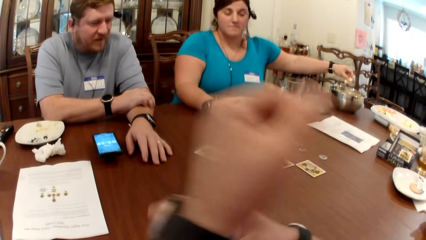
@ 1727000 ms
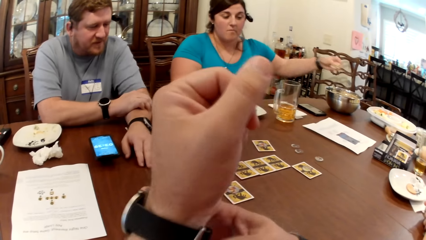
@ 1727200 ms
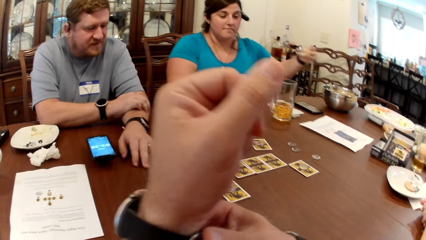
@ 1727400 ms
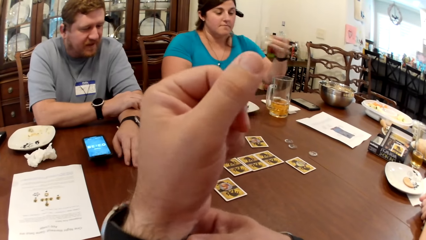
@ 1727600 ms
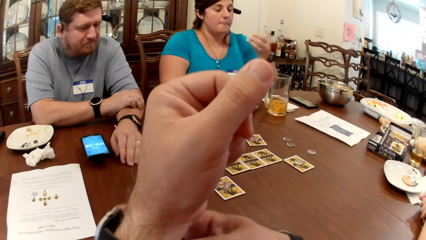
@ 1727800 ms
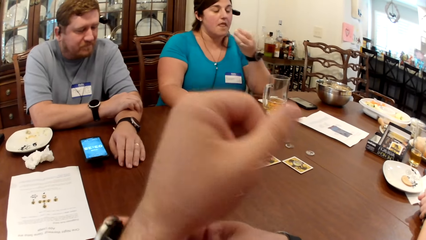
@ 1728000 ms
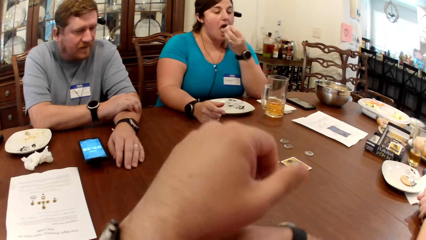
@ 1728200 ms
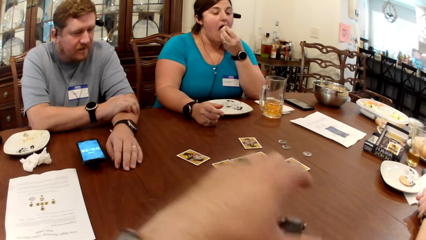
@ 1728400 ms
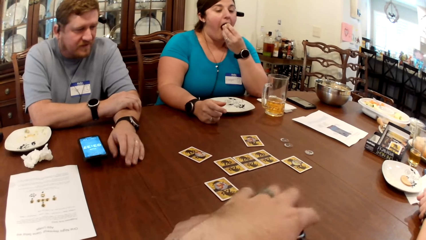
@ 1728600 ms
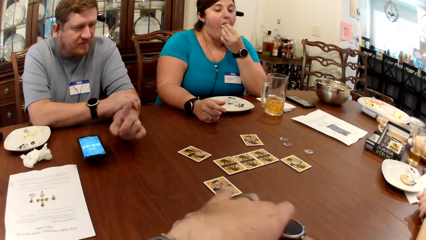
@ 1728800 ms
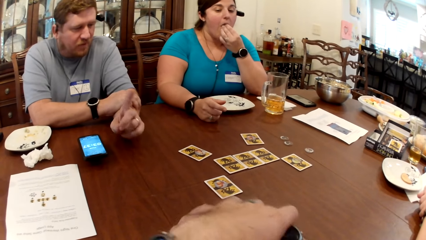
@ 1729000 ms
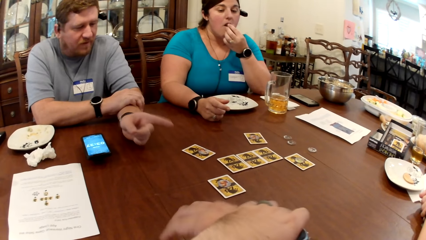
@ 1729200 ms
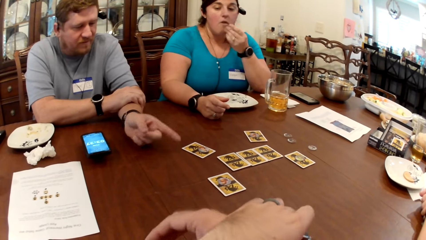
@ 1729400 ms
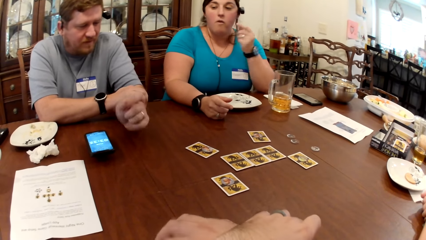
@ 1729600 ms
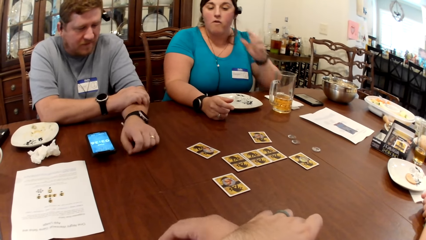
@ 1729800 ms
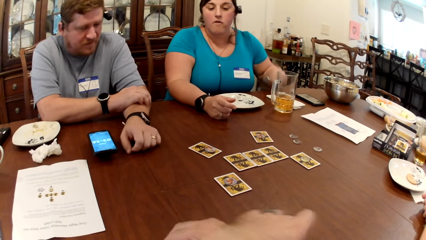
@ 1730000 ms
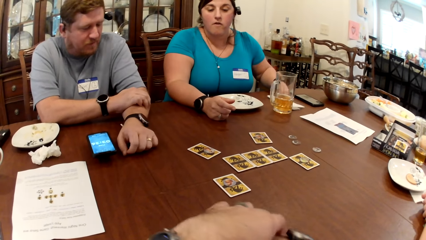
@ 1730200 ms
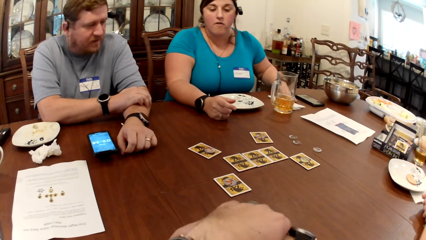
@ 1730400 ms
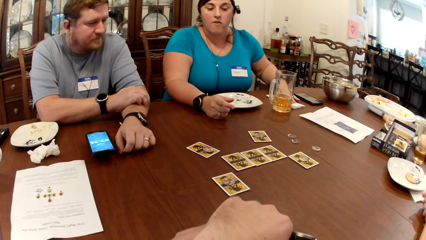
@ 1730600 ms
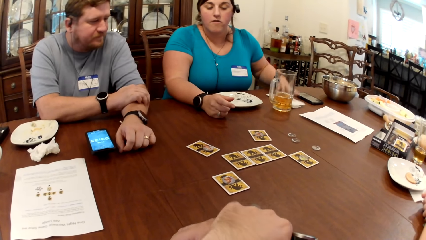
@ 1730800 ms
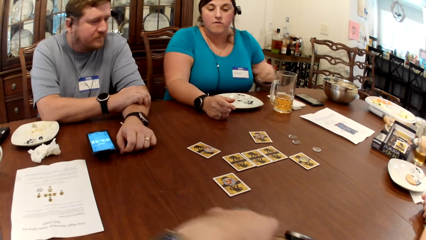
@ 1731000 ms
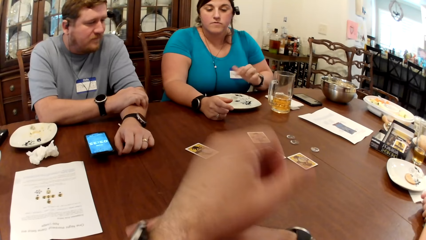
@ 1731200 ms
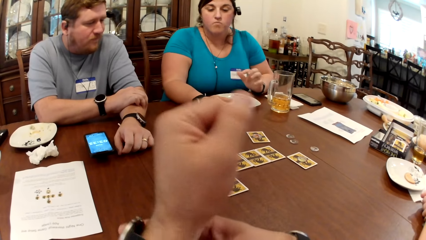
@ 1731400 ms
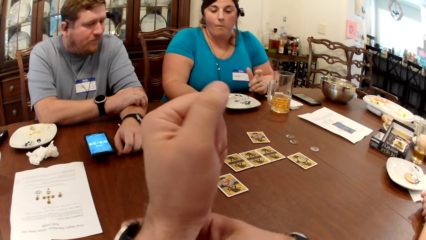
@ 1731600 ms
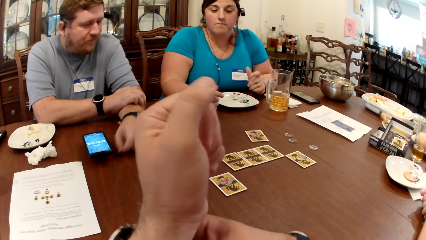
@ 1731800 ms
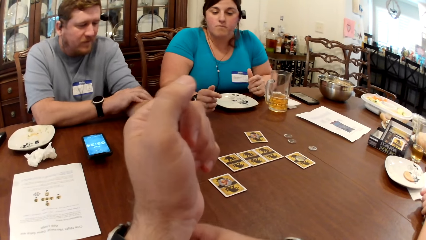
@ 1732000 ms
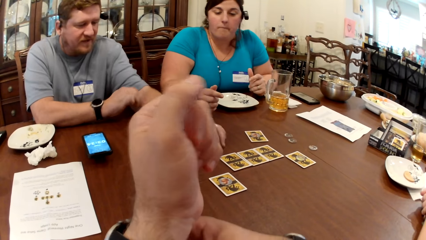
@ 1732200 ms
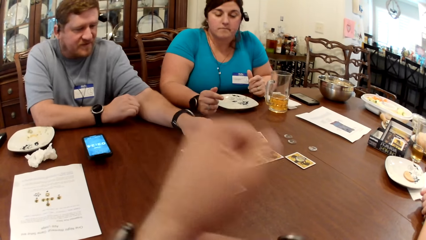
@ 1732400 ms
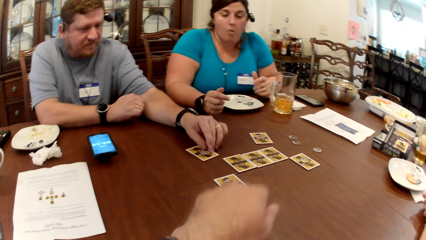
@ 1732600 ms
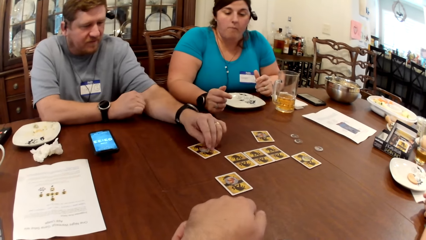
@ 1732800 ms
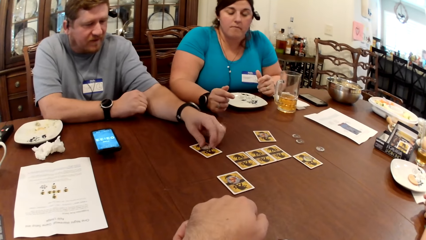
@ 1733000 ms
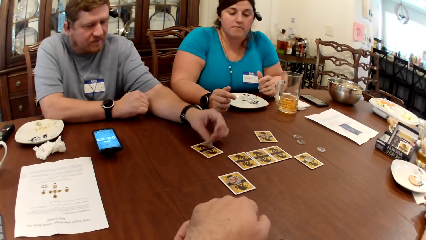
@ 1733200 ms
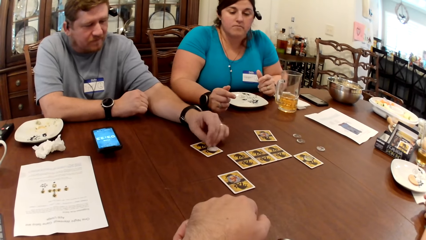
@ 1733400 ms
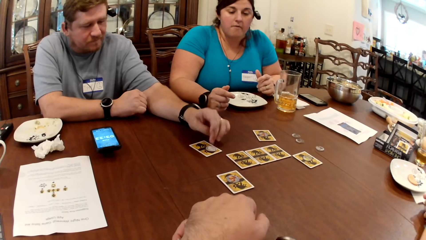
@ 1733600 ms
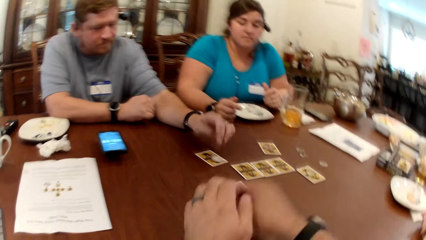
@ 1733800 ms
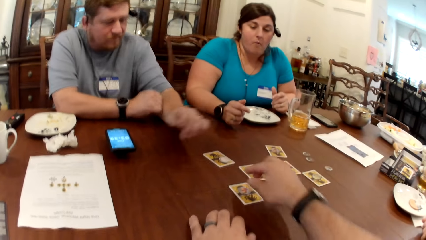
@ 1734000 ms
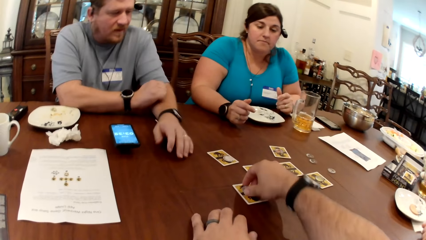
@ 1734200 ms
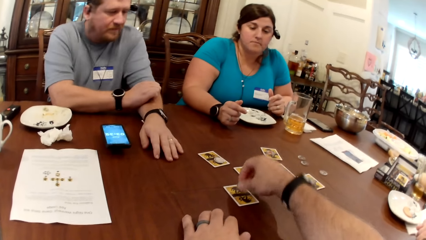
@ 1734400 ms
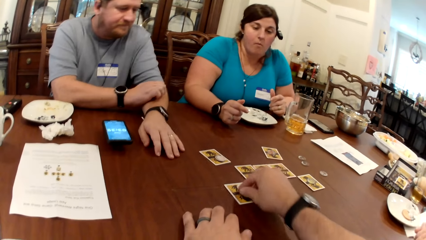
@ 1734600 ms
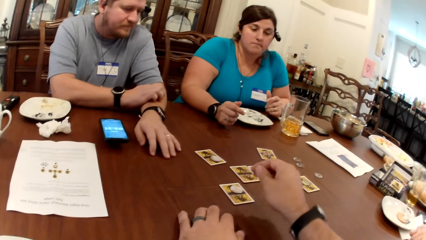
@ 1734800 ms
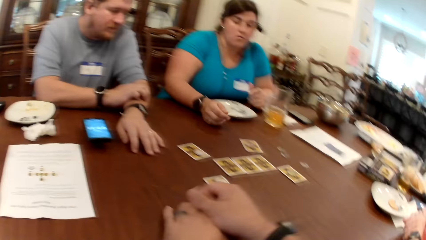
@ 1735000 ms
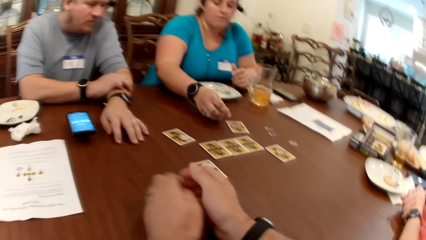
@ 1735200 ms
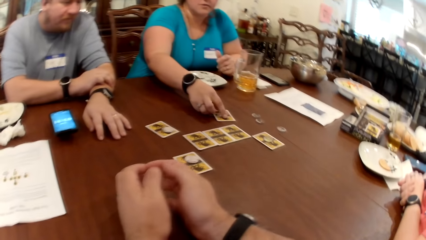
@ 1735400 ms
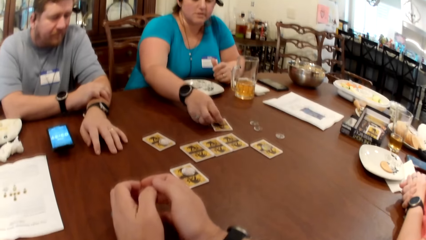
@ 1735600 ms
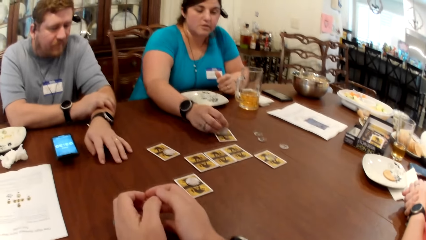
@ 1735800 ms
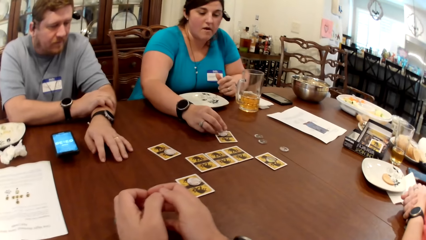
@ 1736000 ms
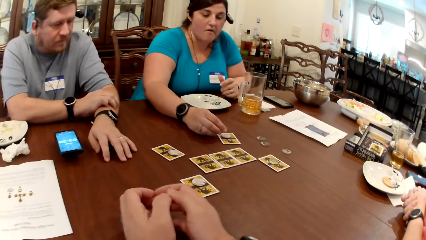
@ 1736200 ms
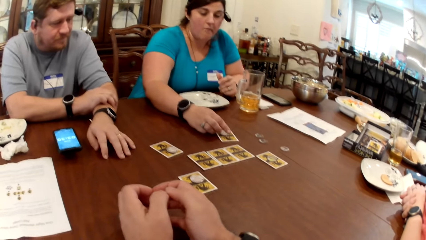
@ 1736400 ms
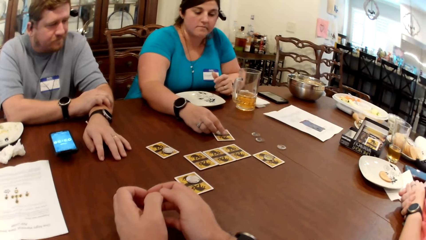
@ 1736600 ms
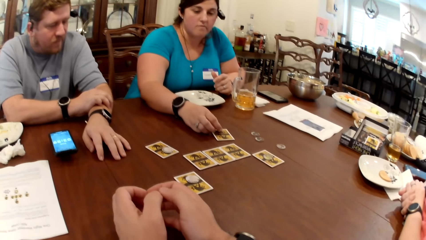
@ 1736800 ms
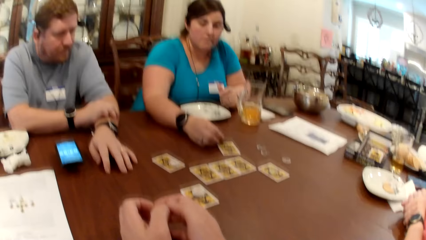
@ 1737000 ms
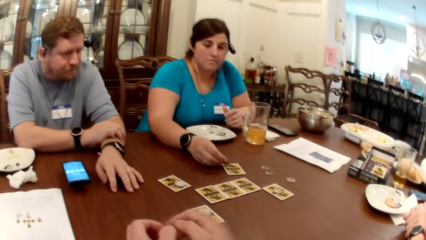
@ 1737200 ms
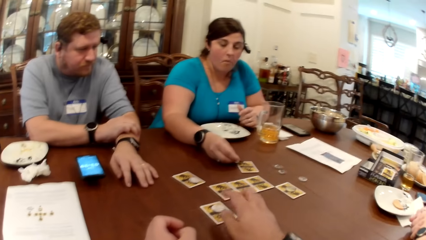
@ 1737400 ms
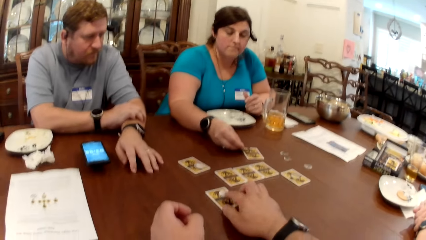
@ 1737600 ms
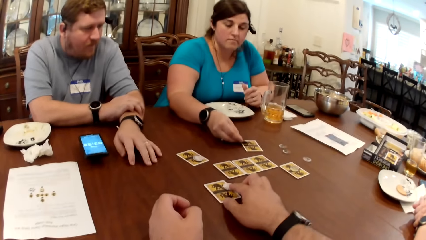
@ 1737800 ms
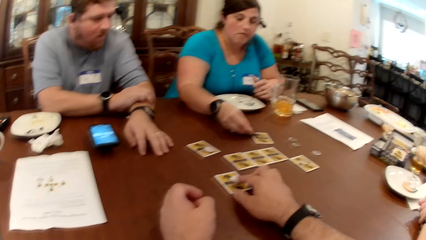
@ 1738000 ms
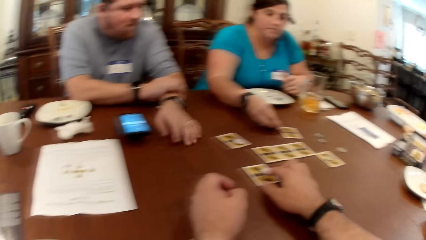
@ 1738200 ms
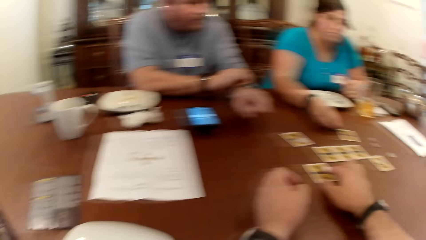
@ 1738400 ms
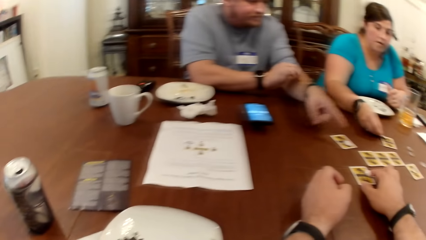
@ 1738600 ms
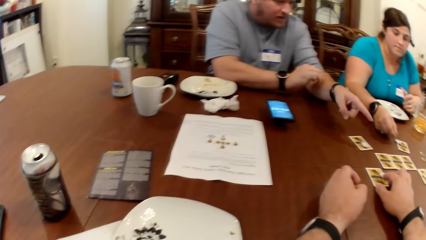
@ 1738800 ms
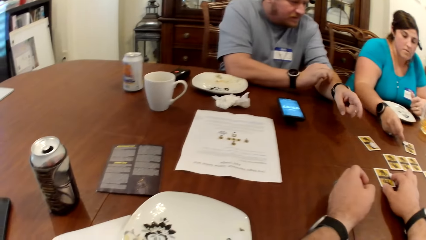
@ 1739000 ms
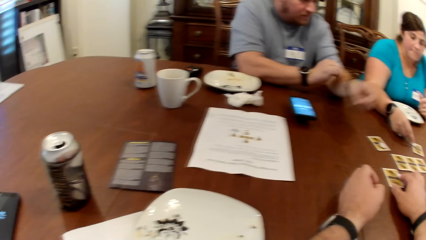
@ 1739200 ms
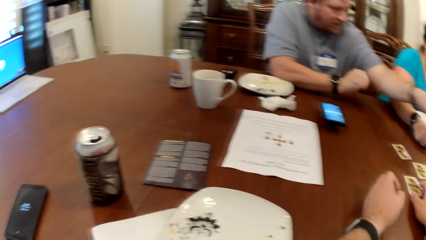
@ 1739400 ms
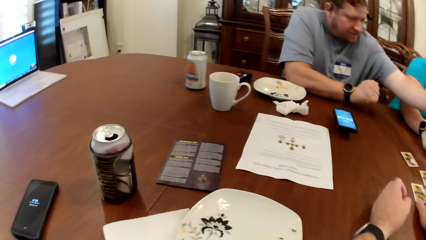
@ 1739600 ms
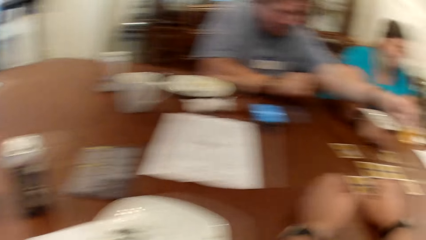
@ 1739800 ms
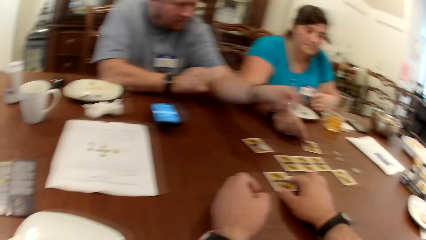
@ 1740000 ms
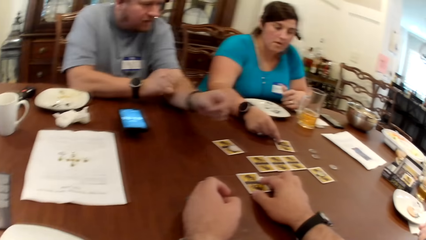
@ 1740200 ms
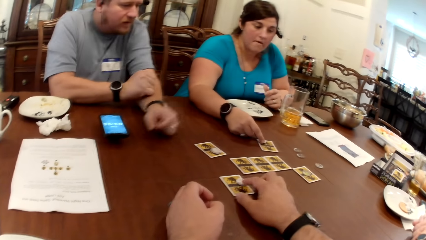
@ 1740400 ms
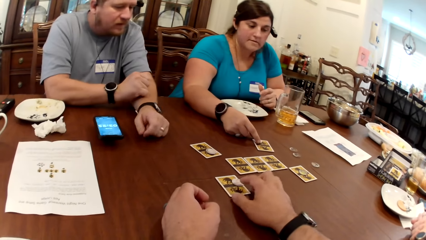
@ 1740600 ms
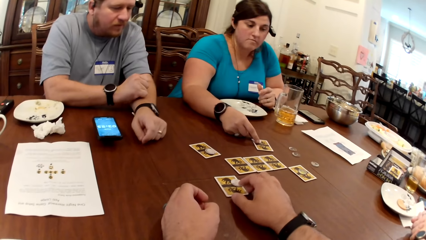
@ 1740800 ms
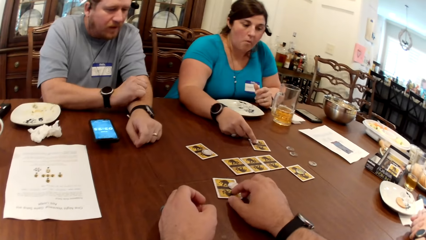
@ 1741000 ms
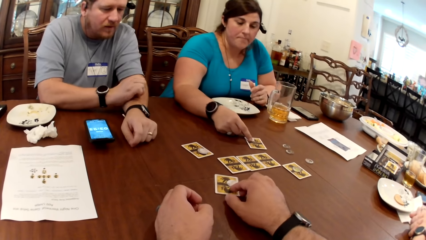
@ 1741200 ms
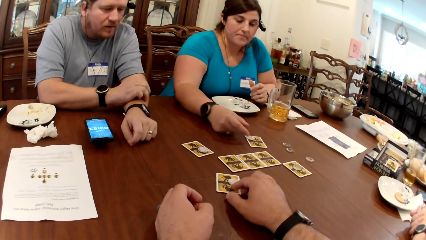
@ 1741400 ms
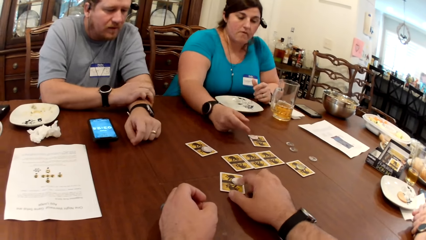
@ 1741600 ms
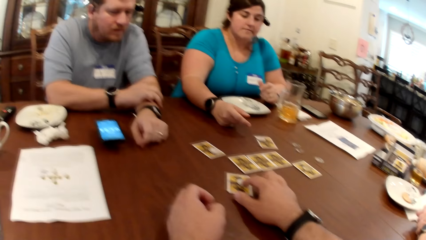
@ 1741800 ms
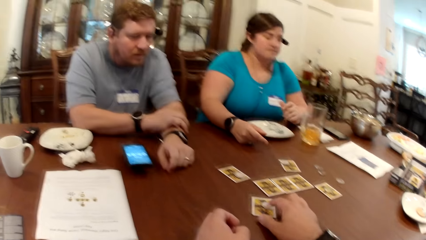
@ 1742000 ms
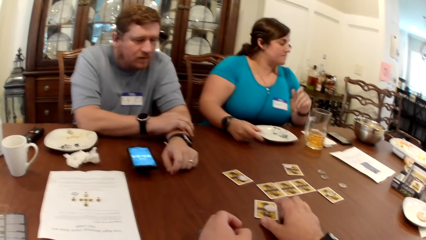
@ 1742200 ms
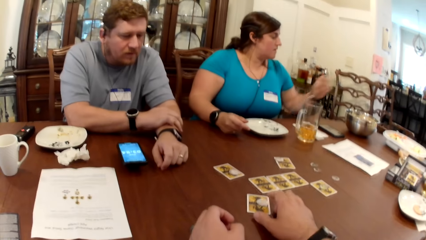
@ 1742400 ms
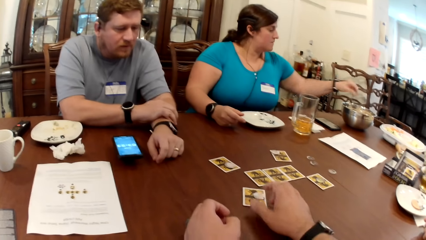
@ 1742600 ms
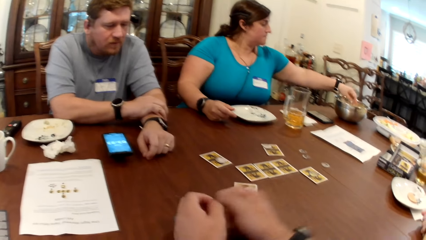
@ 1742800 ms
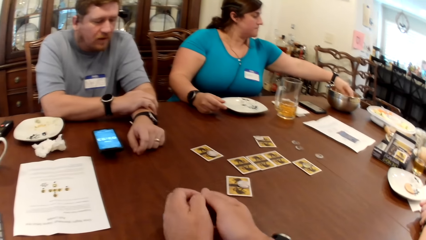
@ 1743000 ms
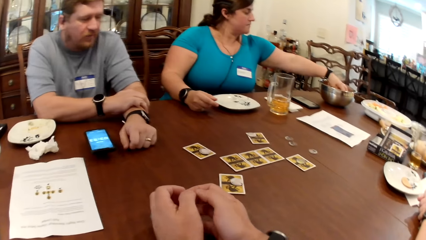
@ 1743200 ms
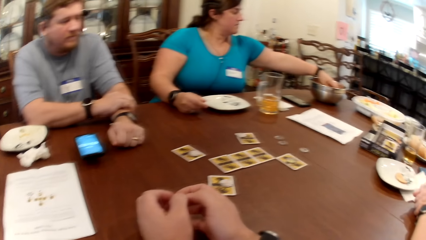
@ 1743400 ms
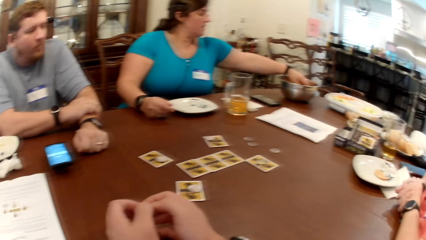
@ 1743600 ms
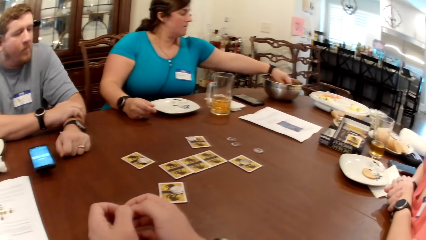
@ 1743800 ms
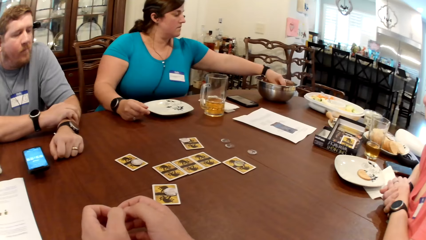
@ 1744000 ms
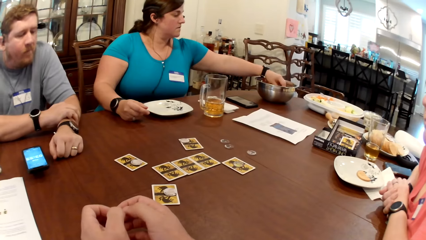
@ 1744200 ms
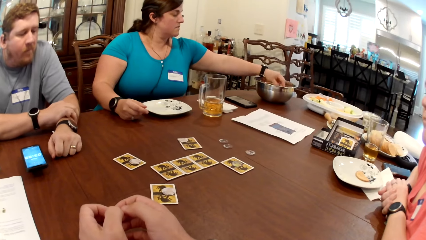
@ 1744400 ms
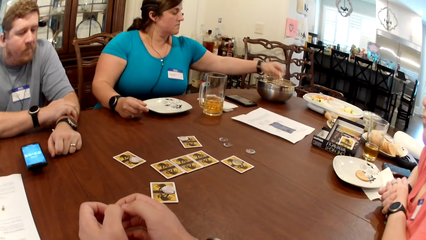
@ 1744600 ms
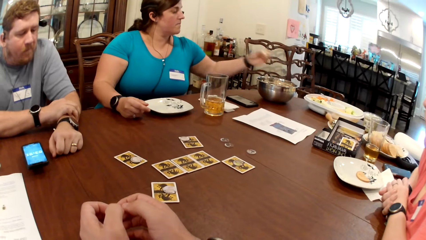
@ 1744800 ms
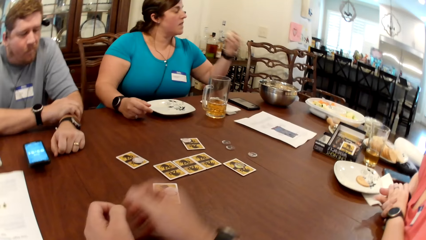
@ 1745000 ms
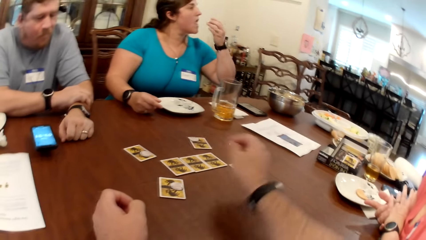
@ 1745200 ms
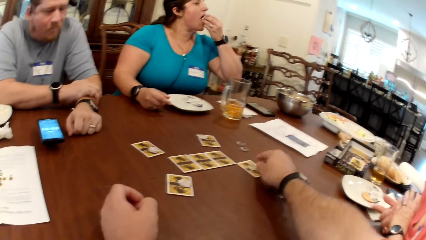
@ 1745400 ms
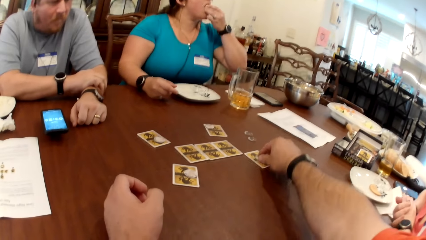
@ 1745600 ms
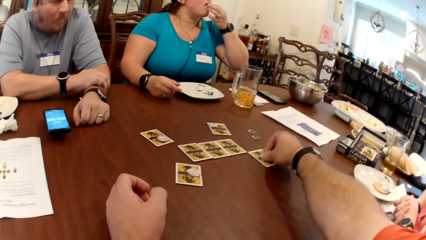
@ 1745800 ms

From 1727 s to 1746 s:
The camera wearer touches the watch in his left hand. The woman eats the biscuit in her left hand, and wipes her left hand on the serviette on the table. The man flips the chip on the card on the table with his left hand. The camera wearer flips the chip on the card with his right hand. He responds to the man. The woman flips the chip on the card with her right hand. The camera wearer touches the chip on the table with his right hand. He touches the card on the table. He responds to the man. The woman picks a biscuit from a bowl on the table with her left hand.
